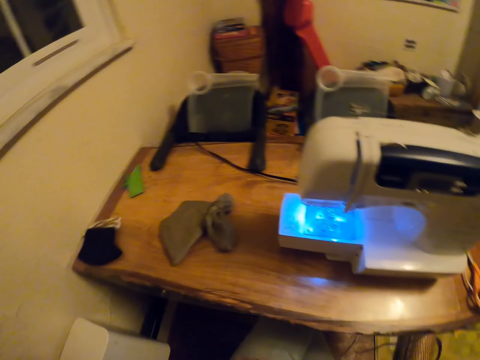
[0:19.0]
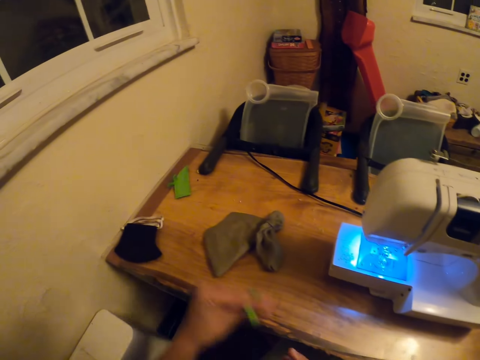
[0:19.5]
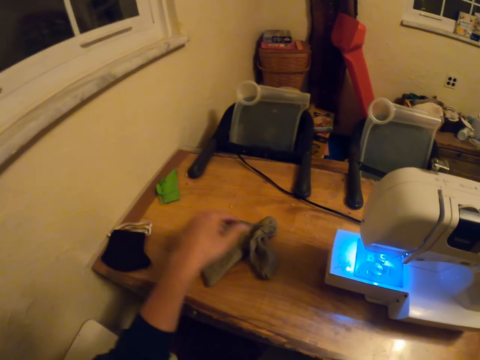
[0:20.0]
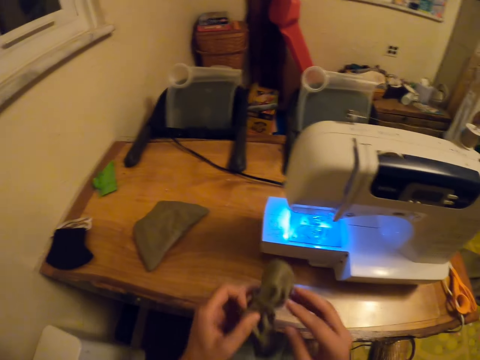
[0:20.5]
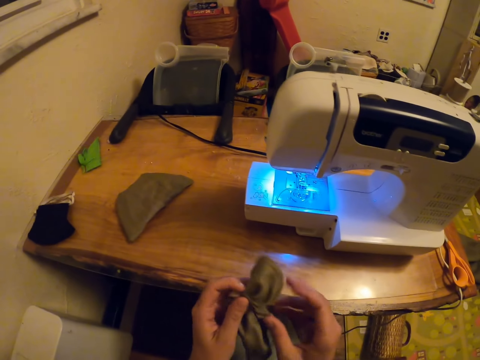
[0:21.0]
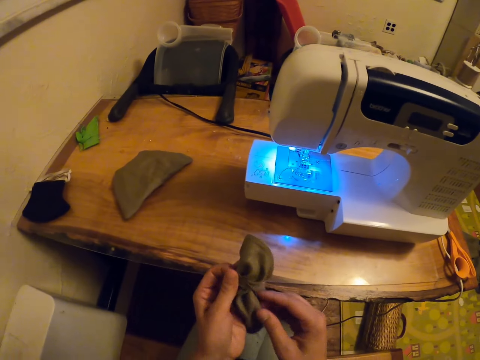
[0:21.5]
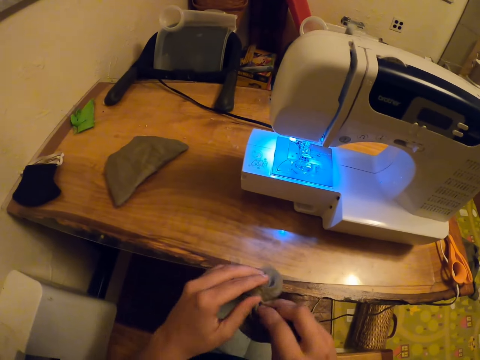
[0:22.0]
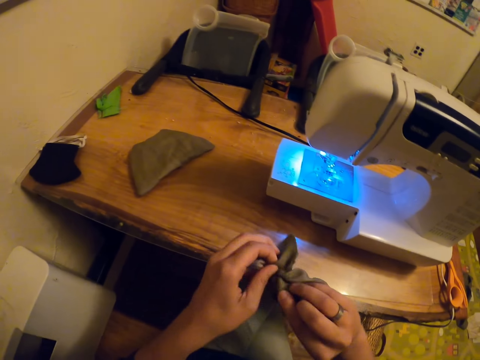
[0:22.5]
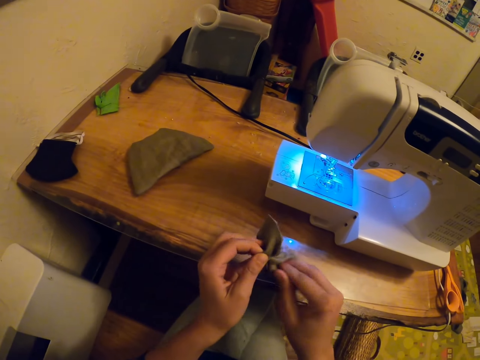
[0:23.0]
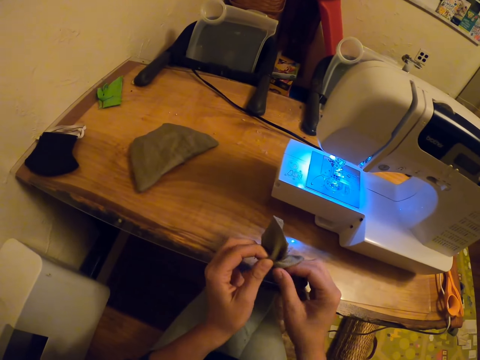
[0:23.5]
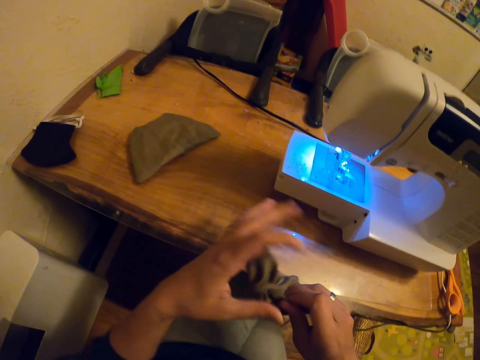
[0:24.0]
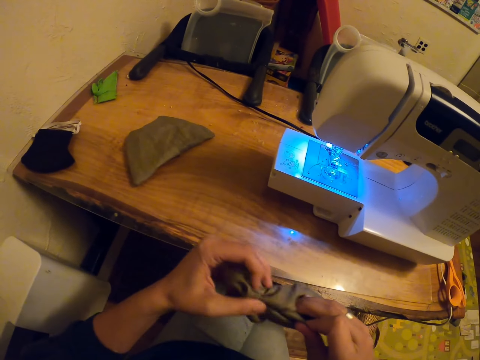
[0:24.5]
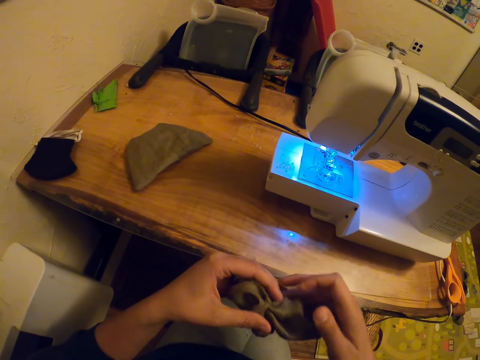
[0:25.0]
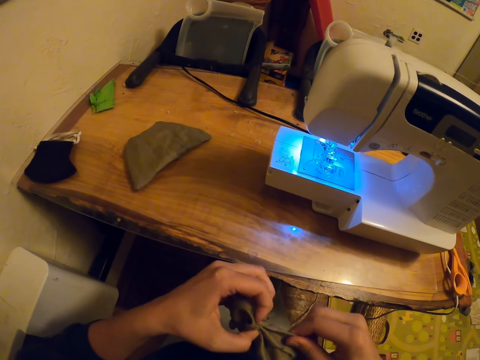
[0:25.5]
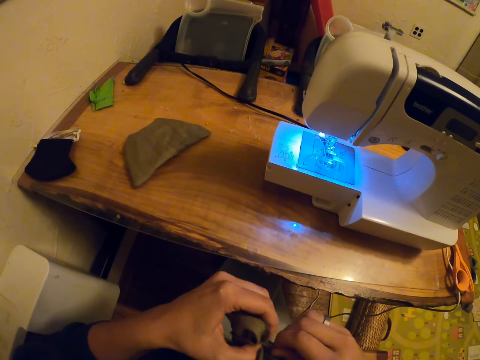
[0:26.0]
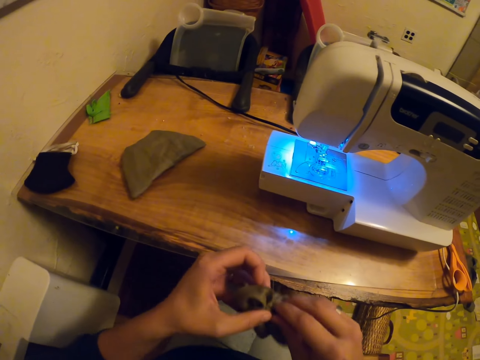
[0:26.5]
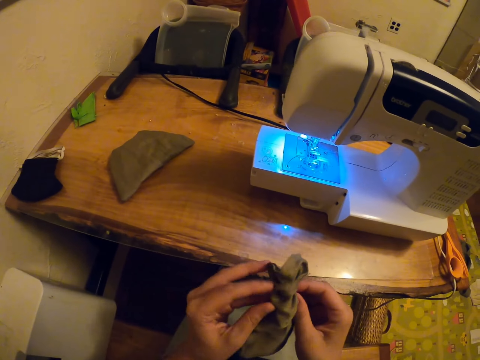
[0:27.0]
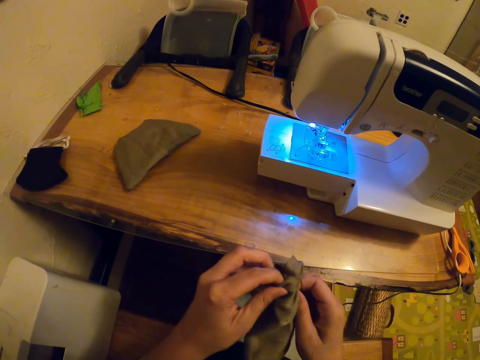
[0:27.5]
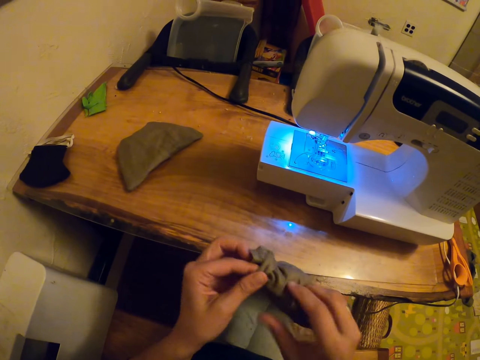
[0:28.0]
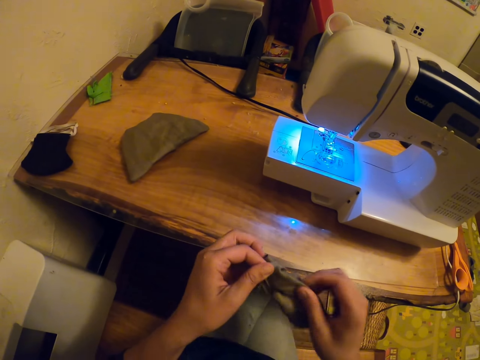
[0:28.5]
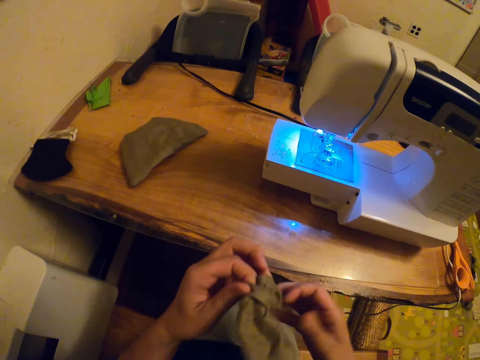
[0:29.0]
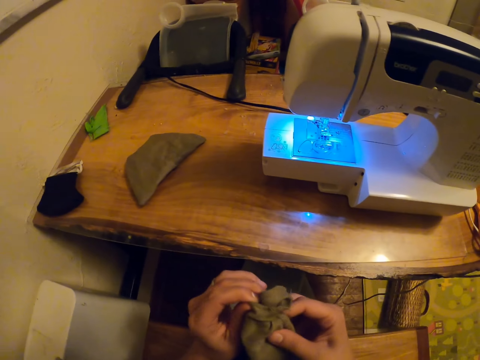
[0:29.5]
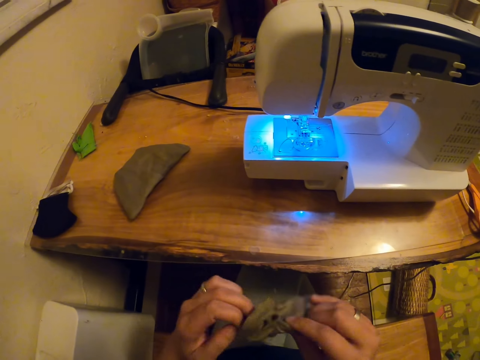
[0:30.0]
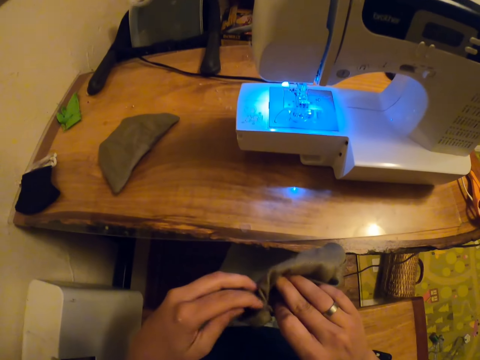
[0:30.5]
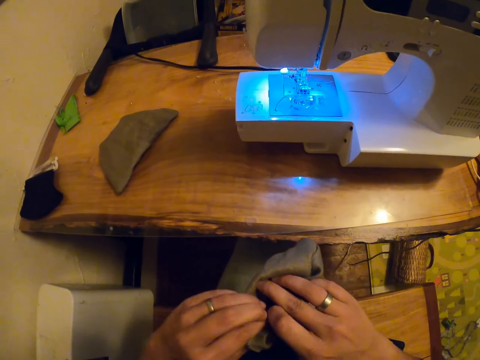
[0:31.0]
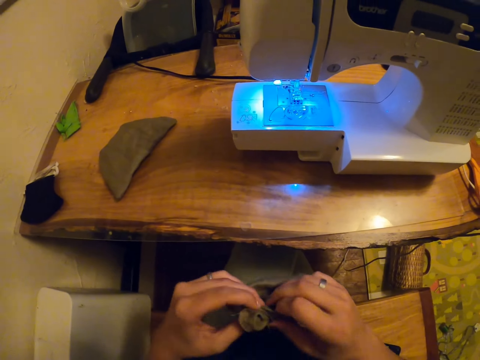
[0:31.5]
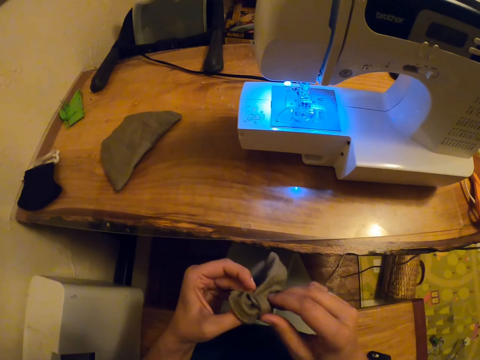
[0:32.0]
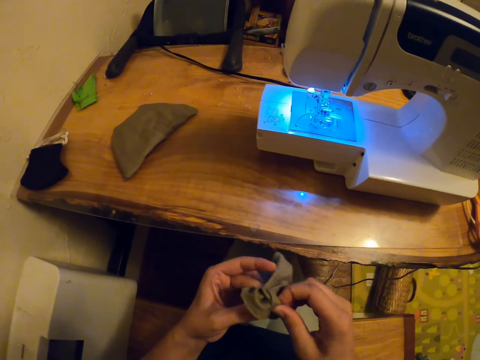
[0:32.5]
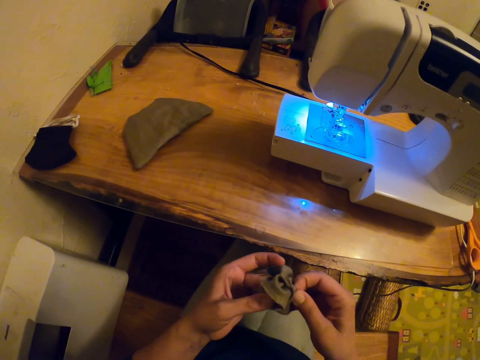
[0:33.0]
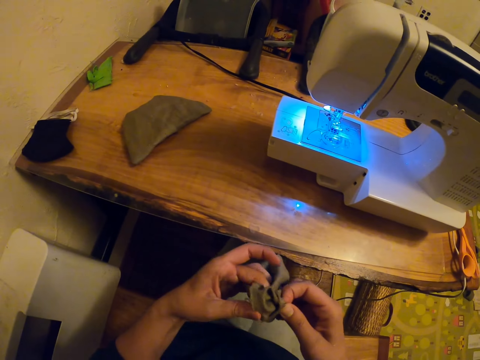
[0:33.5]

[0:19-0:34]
The camera wearer picks a fabric. They put the fabric on the sewing table. They pick the fabric and turn the fabric.

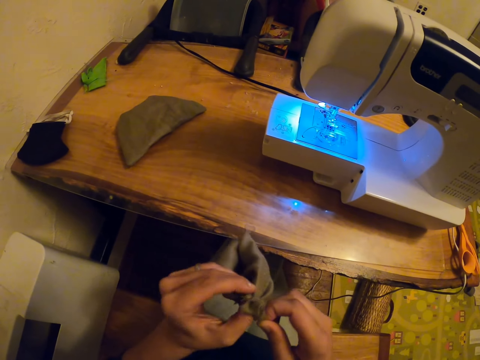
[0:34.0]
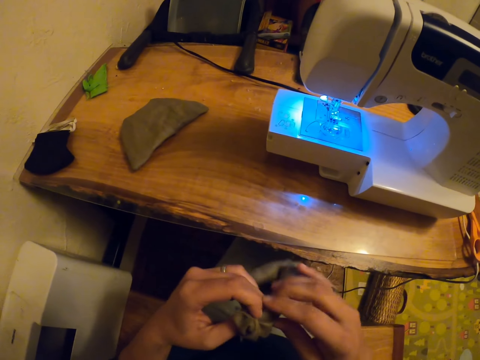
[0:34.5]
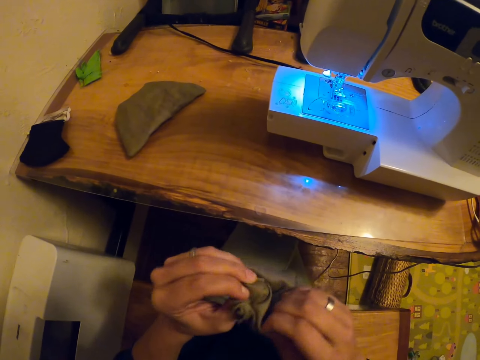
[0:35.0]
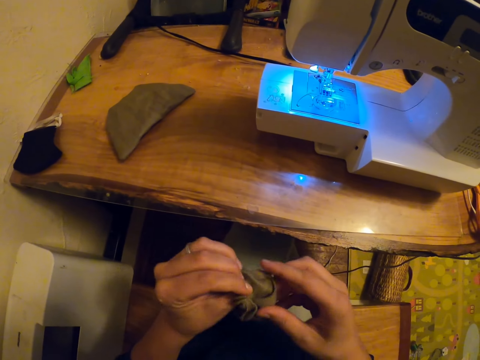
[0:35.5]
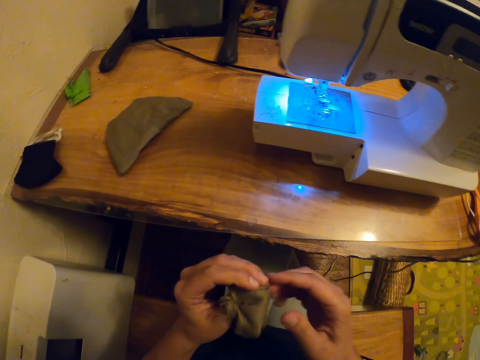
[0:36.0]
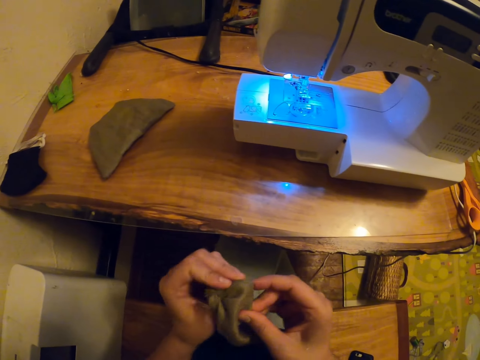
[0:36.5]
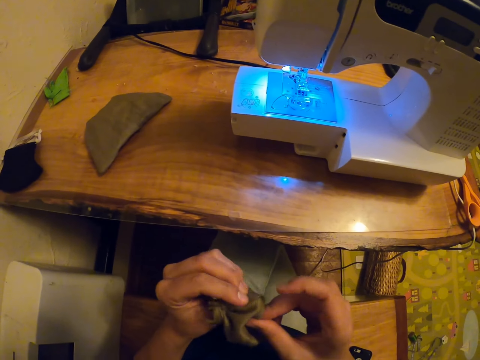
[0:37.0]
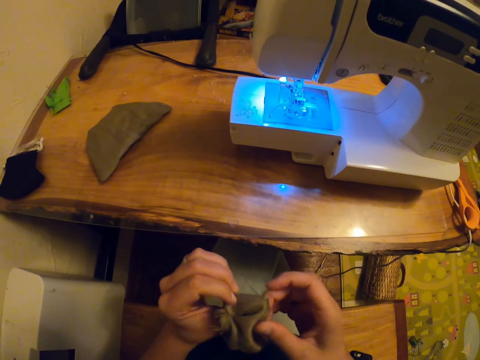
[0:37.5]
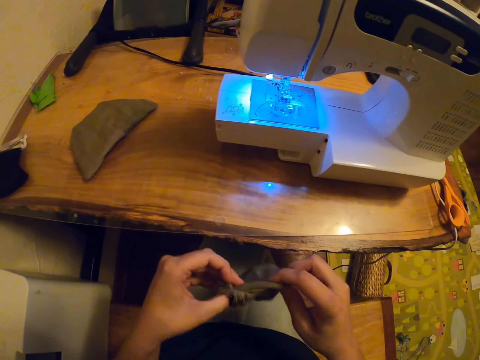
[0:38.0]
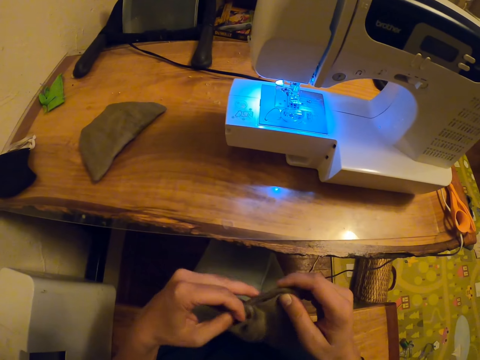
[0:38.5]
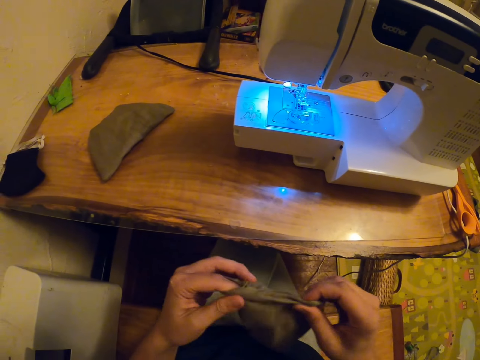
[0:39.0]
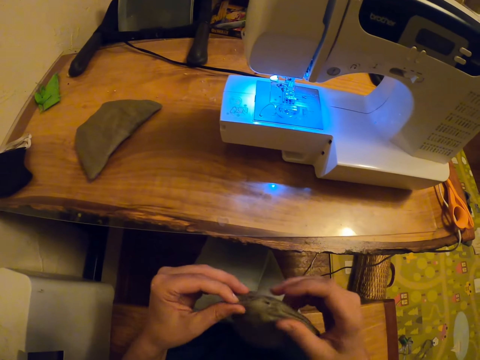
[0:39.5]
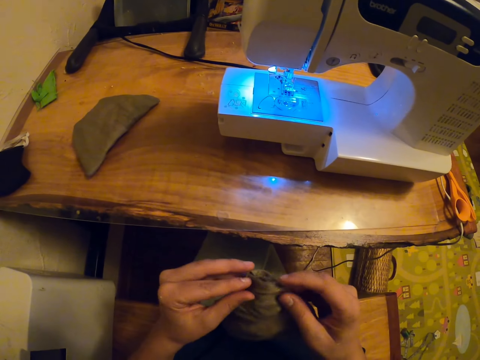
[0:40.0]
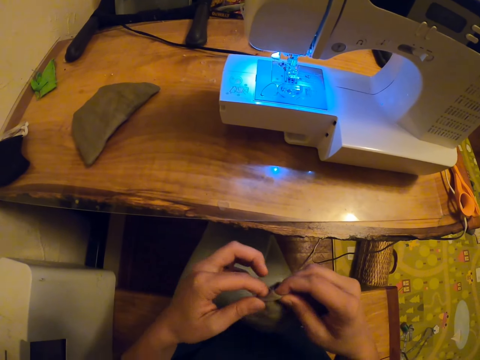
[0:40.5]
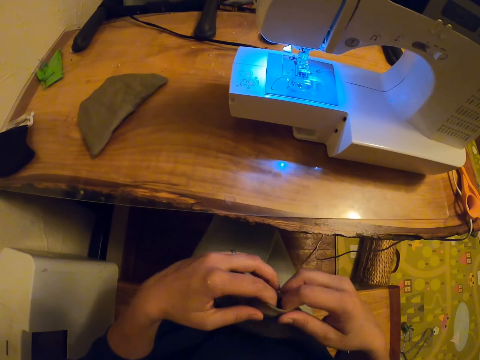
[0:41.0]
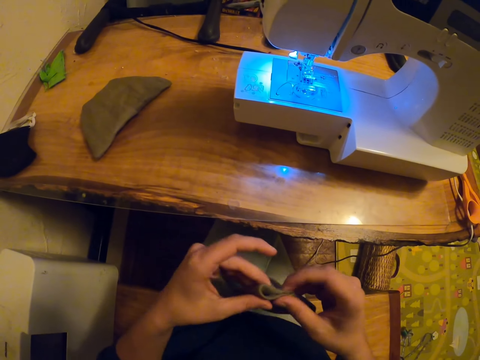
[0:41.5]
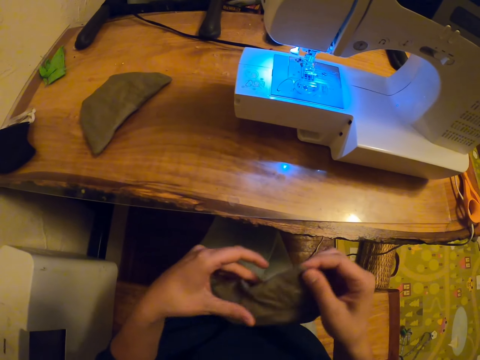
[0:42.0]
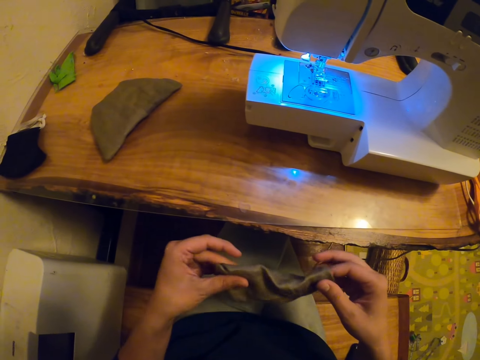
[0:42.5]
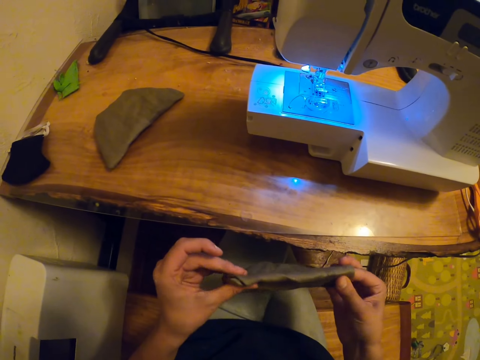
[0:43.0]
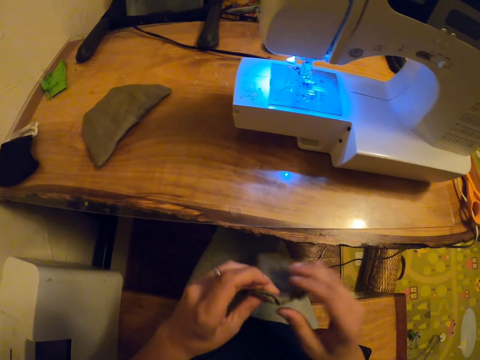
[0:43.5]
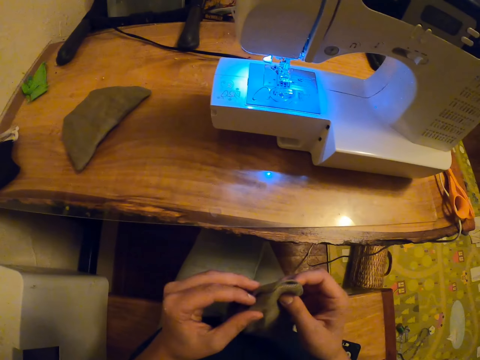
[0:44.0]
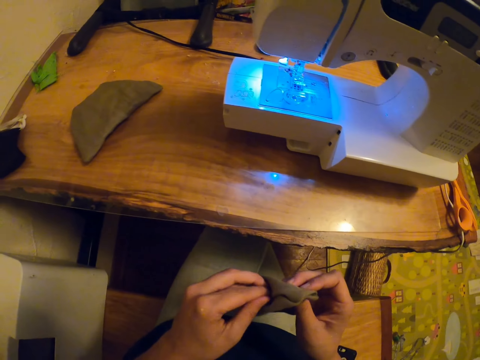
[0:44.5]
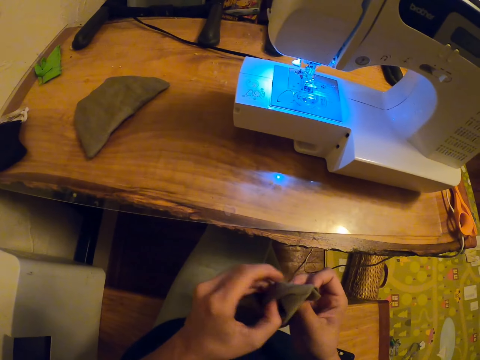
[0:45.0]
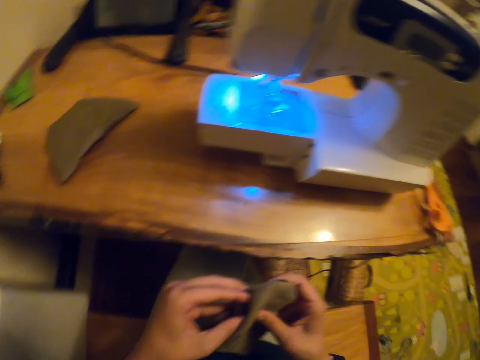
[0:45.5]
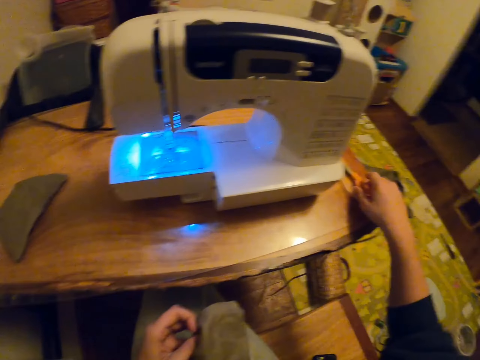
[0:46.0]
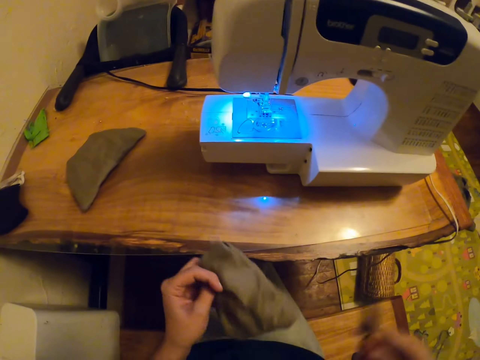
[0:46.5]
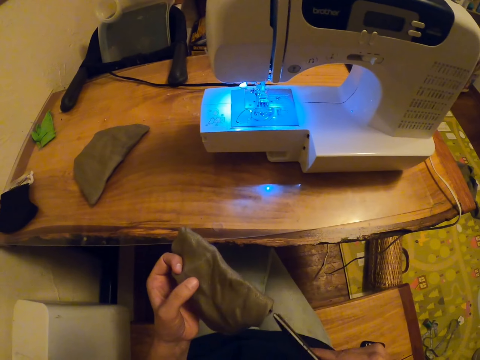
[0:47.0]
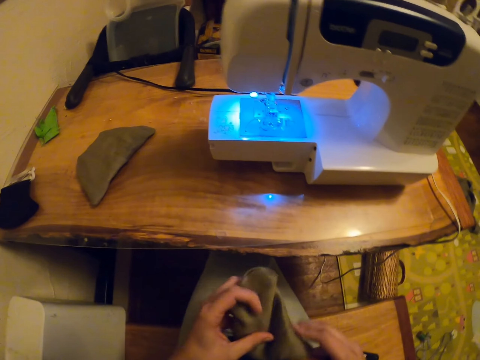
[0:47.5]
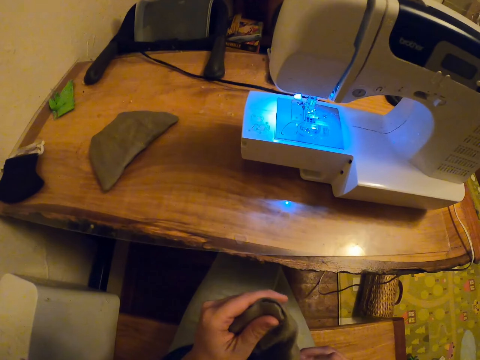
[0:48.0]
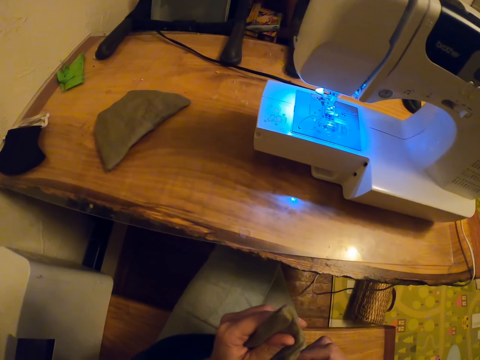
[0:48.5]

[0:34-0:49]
The camera wearer folds a fabric. They straighten the fabric. They align the fabric. They pick up a pair of scissors. They put the scissors in the fabric. They straighten the fabric with the scissors.
